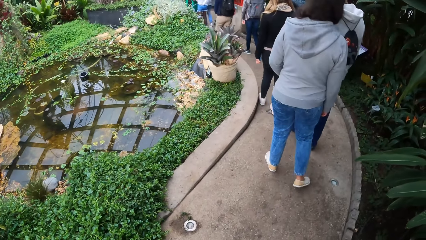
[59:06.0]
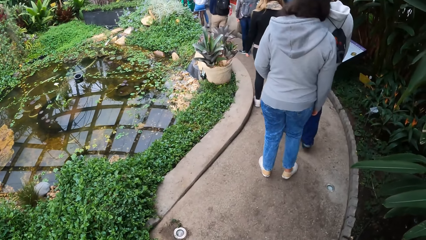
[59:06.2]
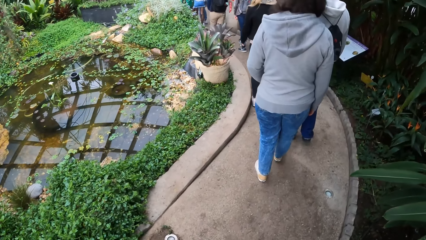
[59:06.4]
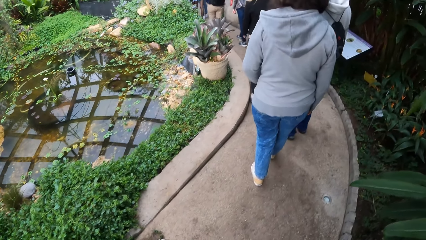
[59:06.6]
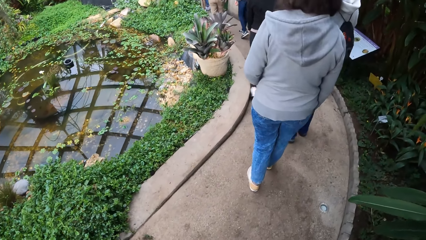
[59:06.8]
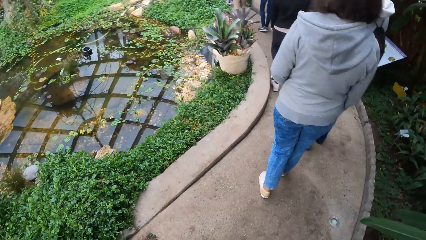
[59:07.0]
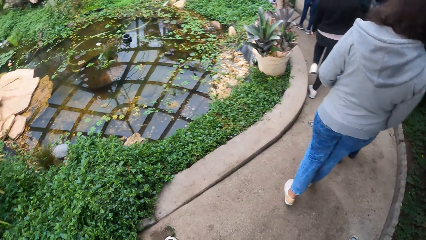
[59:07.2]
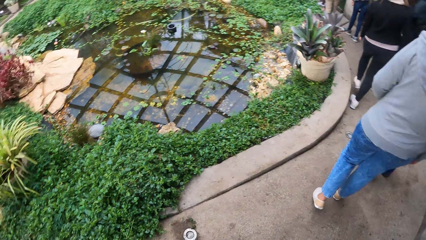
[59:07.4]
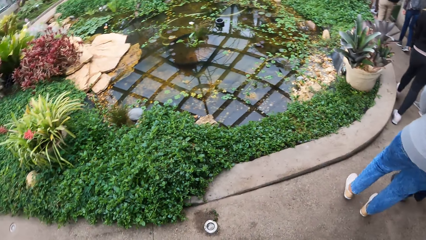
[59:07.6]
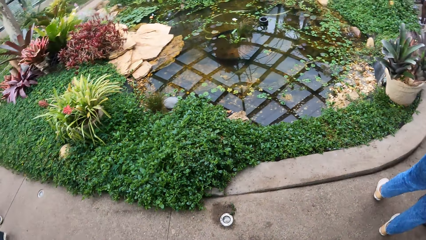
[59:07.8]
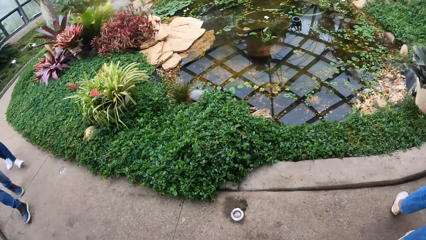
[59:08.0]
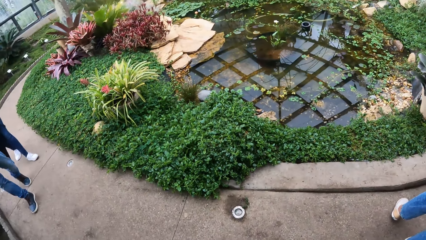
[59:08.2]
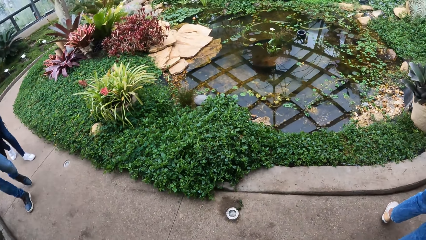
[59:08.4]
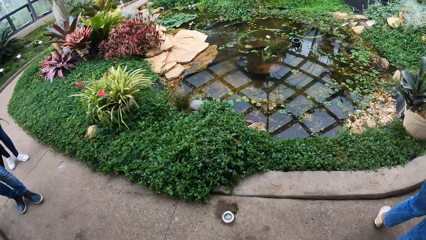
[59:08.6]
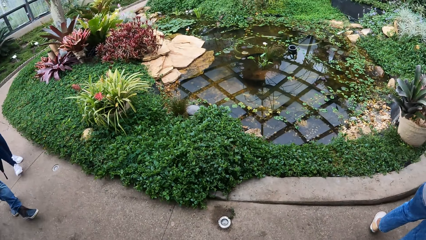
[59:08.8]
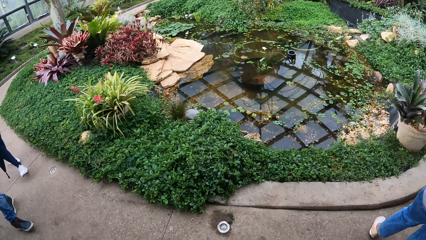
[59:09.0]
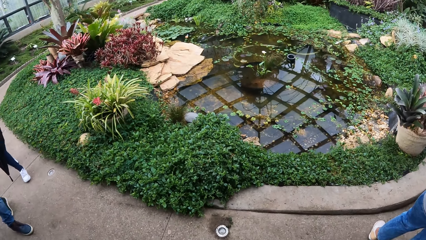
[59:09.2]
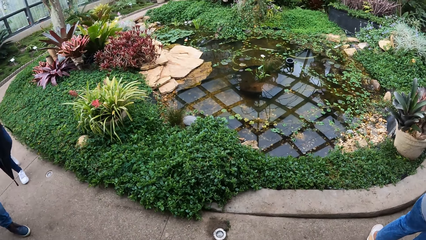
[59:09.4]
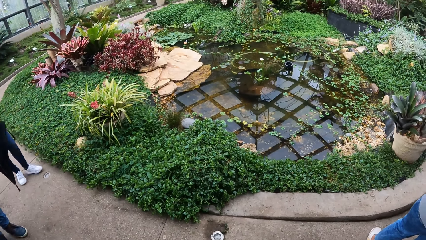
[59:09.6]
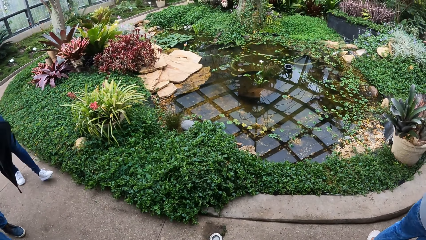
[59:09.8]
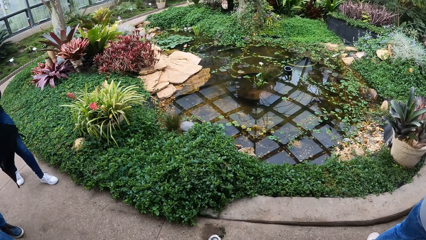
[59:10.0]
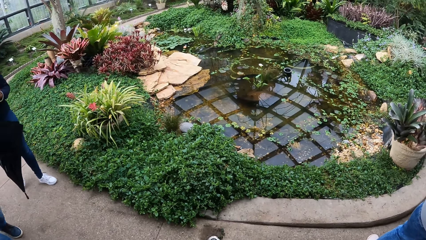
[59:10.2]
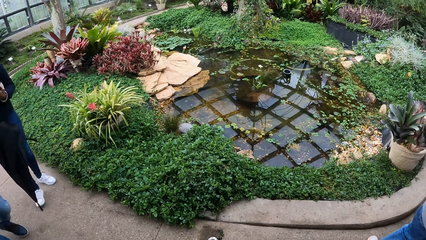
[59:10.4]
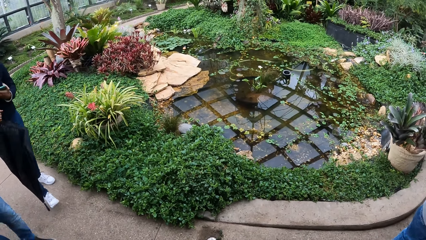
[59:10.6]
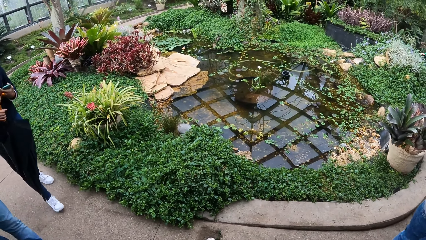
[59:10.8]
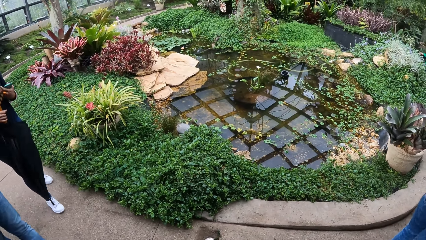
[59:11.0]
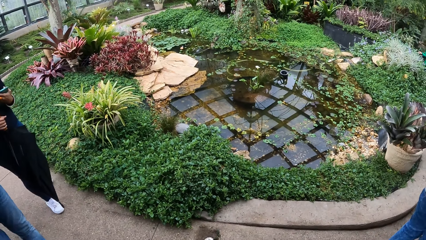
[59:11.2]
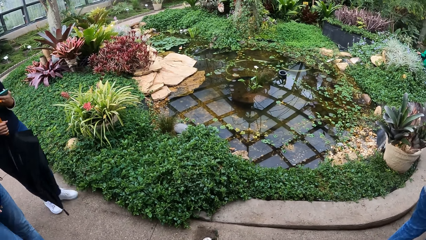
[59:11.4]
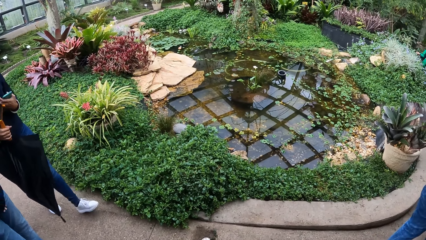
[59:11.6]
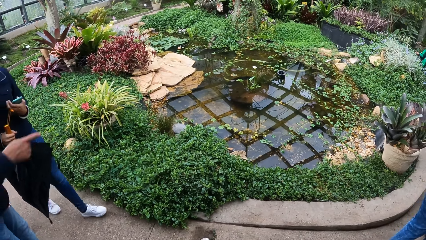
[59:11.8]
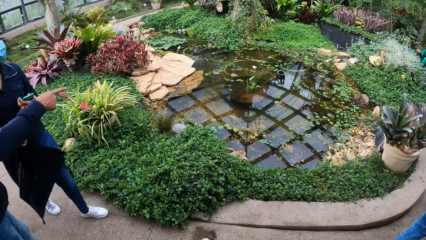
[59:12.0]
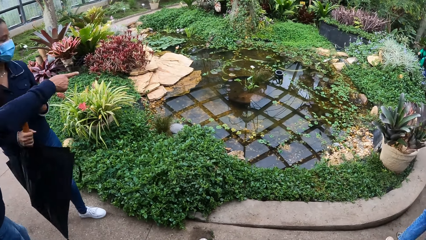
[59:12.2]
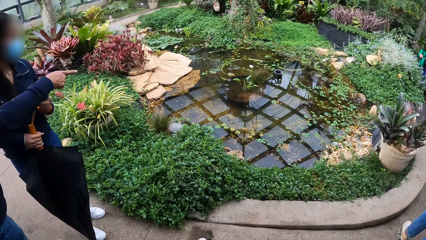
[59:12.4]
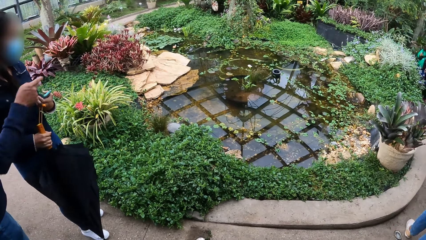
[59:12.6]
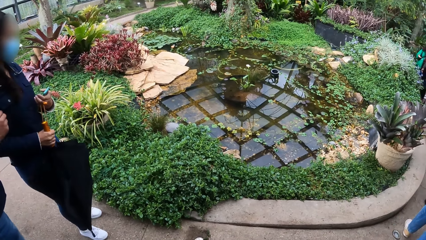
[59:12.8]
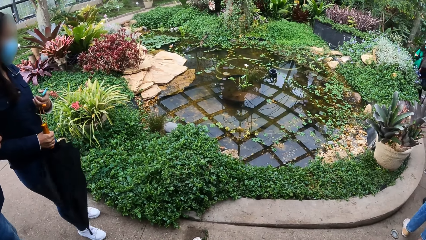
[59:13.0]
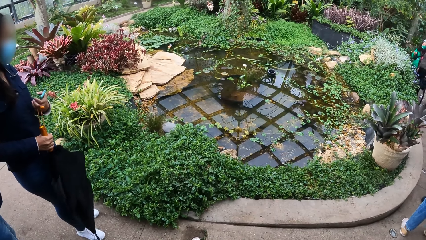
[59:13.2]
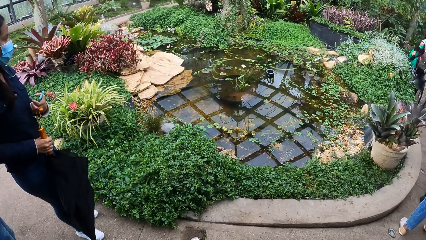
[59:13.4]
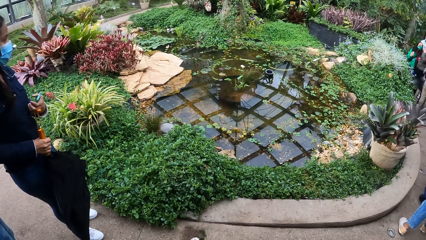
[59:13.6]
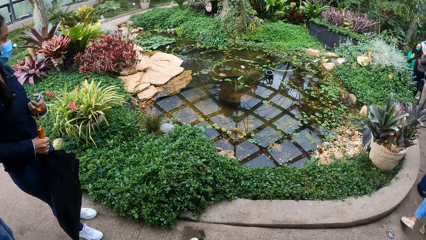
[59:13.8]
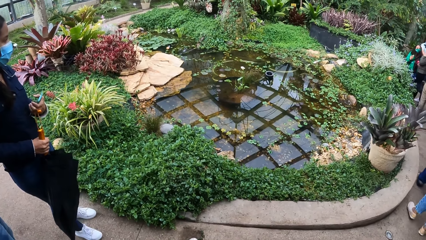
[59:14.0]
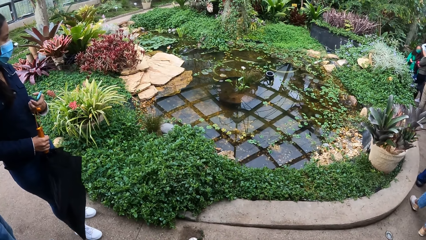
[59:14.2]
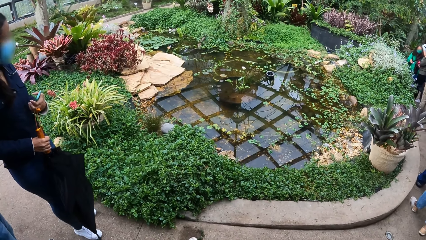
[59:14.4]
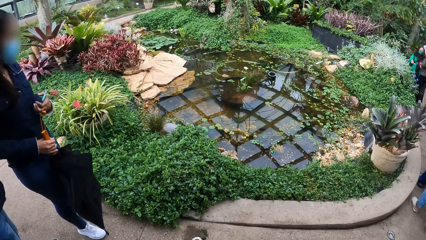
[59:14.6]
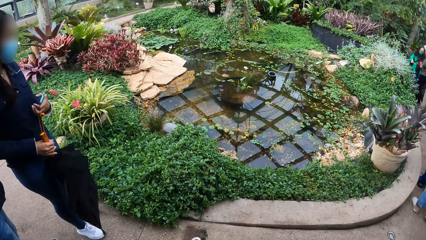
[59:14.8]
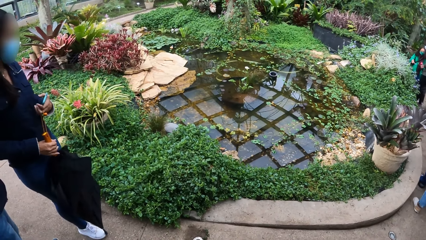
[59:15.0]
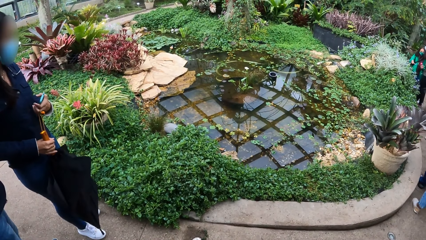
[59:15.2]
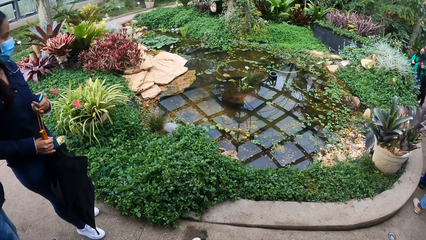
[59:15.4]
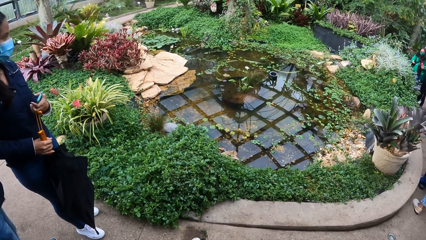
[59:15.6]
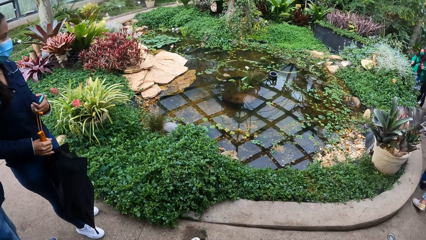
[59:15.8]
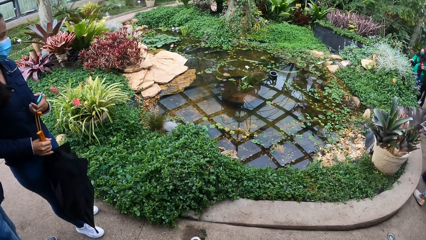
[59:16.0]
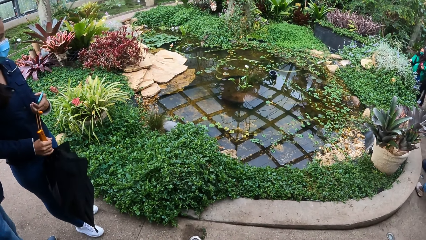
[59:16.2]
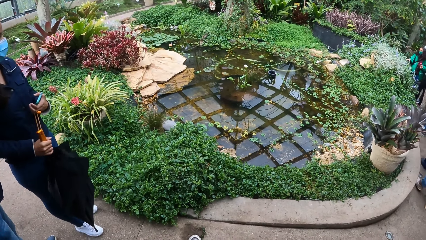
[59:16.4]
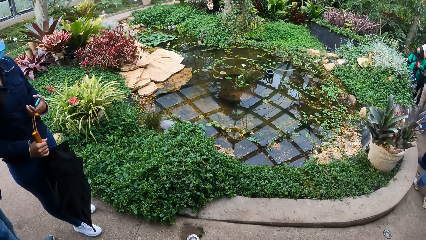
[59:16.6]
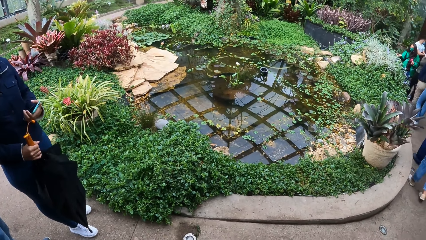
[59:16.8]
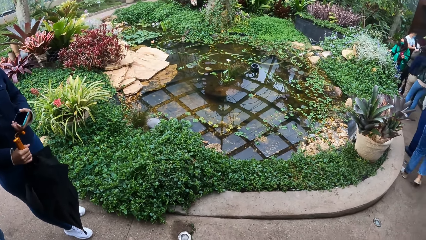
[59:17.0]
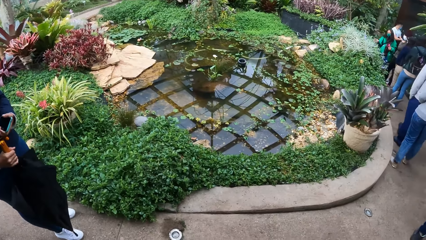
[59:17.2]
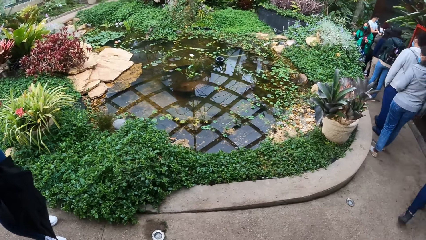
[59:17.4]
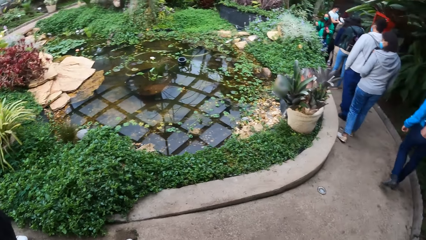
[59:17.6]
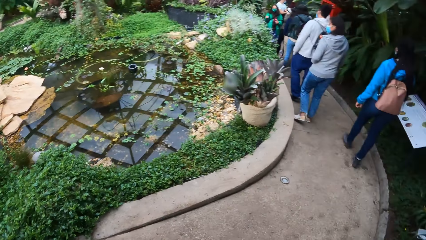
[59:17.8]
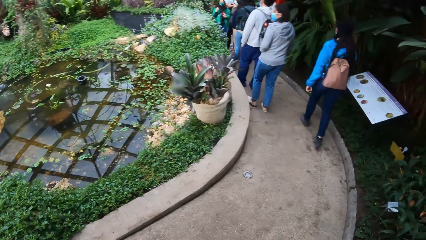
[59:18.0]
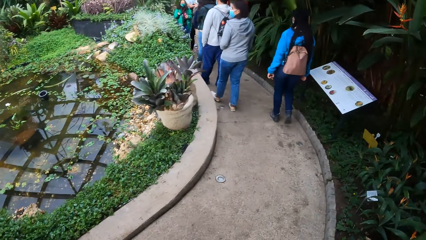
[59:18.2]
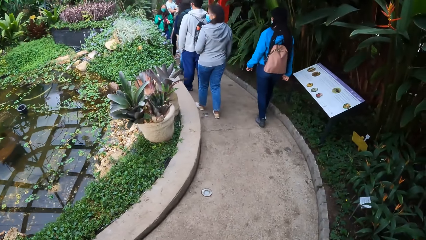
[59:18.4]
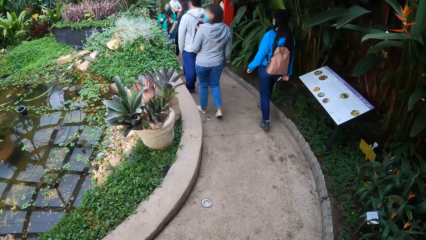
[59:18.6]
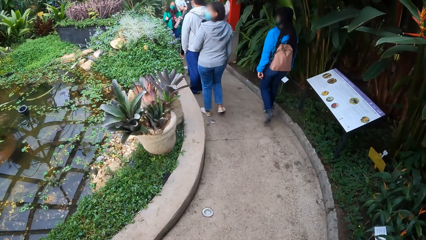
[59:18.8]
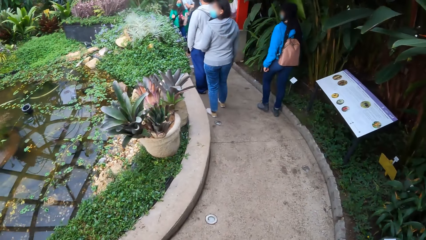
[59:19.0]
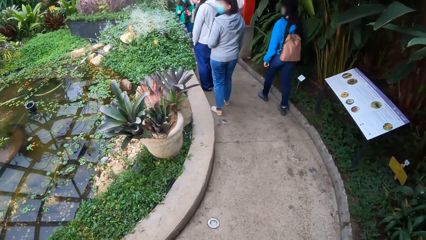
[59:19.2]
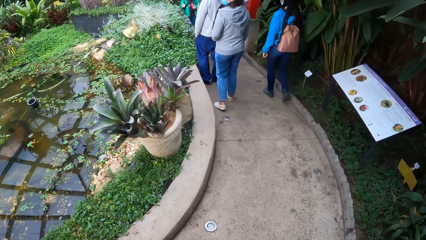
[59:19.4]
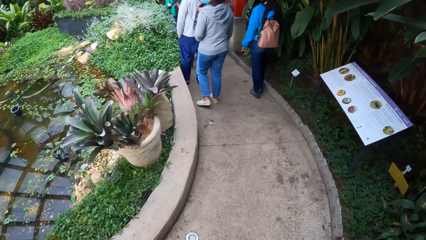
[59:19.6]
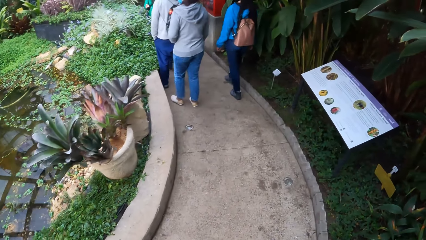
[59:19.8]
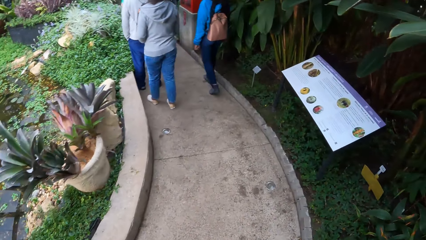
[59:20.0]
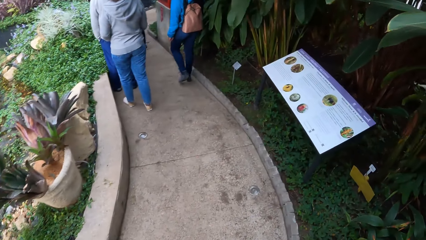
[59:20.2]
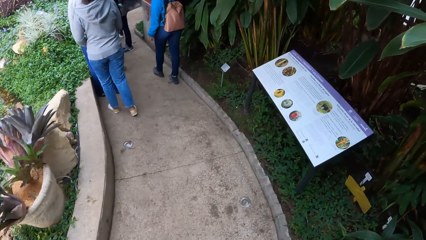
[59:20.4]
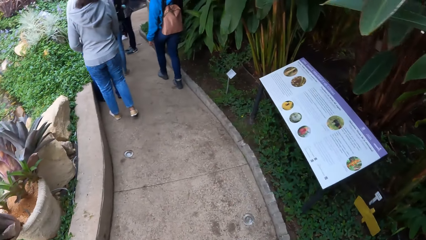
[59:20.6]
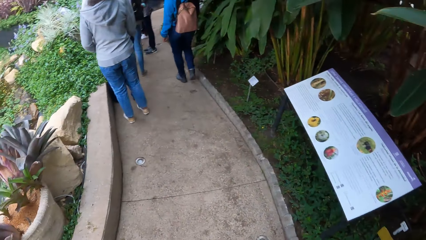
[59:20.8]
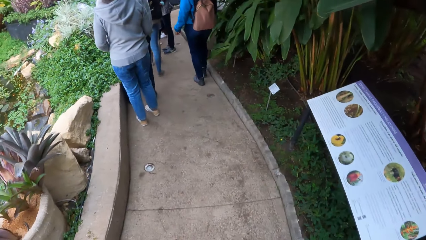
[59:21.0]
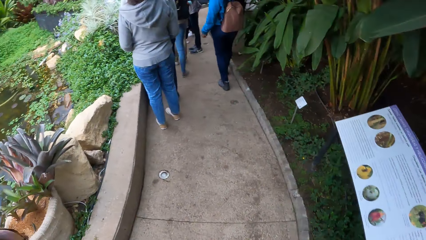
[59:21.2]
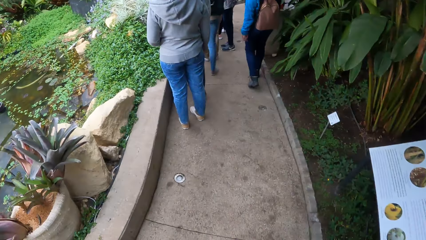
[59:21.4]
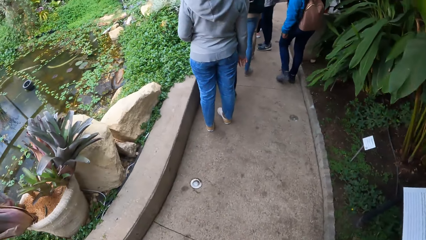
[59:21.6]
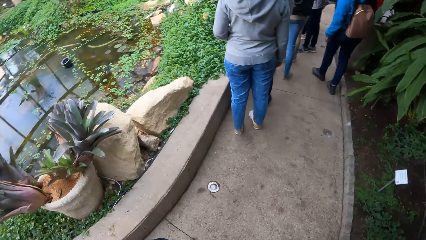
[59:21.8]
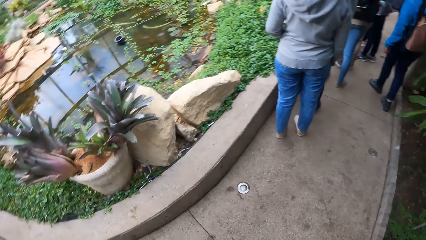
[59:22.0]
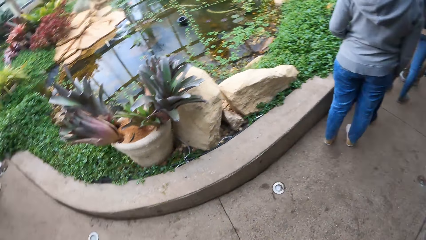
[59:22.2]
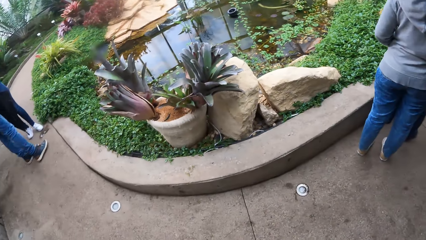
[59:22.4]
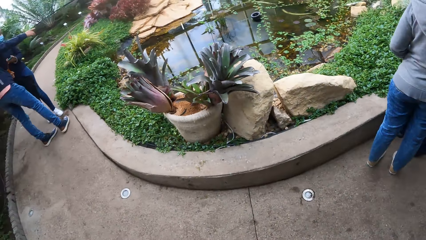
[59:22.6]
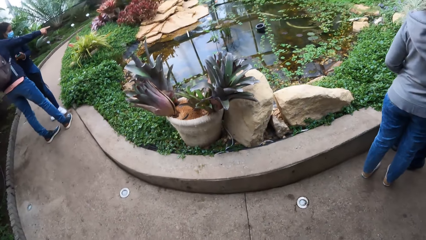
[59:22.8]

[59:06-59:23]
The camera wearer stays on the pathway in the garden. A man and a woman walk towards the camera wearer on the pathway. The woman holds an umbrella in her right hand and a phone in her left hand. The man converses with the woman on the pathway. The camera wearer stands at one place. They look around. They walk down the pathway in the garden.
